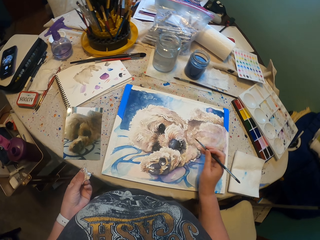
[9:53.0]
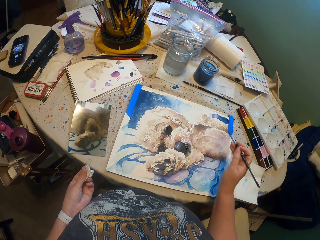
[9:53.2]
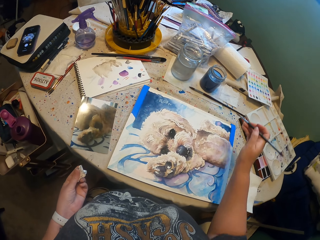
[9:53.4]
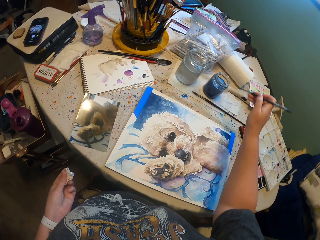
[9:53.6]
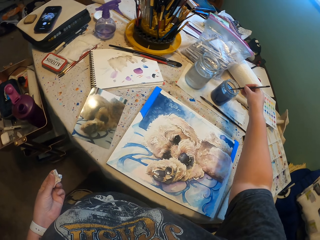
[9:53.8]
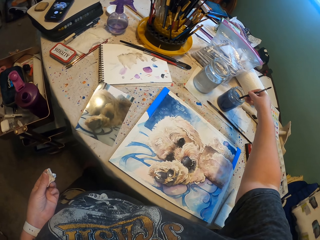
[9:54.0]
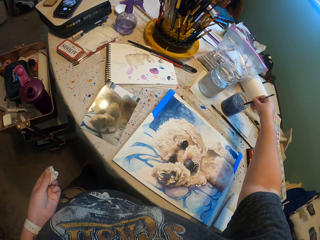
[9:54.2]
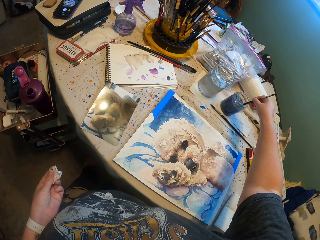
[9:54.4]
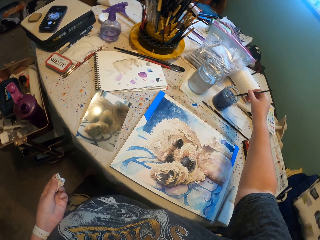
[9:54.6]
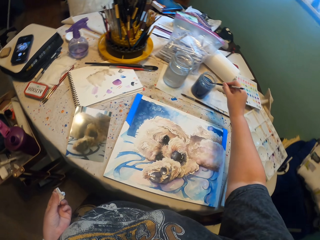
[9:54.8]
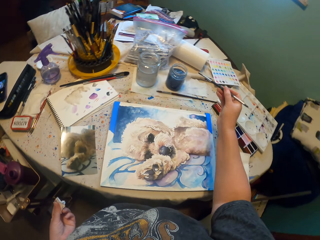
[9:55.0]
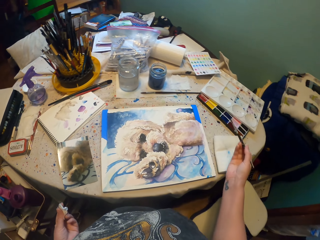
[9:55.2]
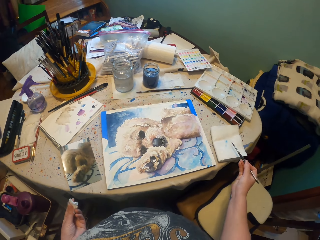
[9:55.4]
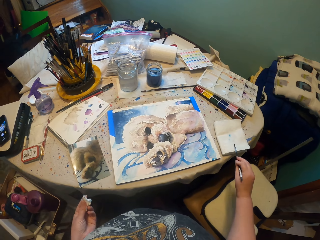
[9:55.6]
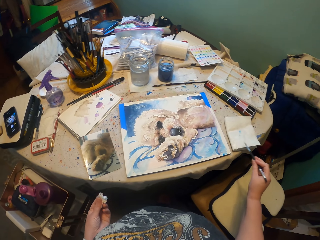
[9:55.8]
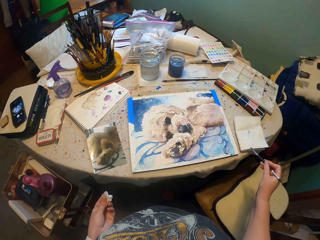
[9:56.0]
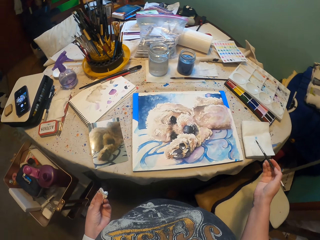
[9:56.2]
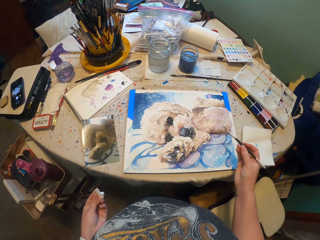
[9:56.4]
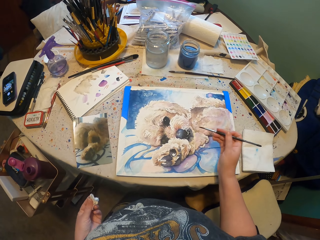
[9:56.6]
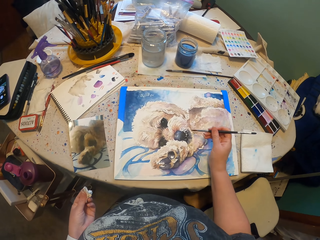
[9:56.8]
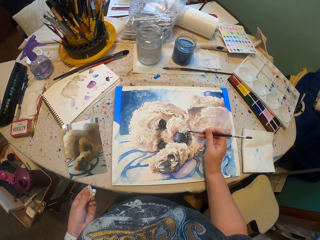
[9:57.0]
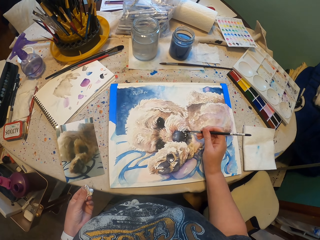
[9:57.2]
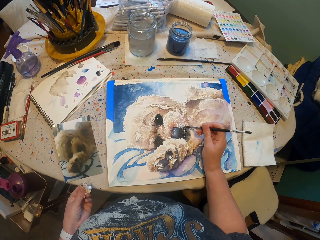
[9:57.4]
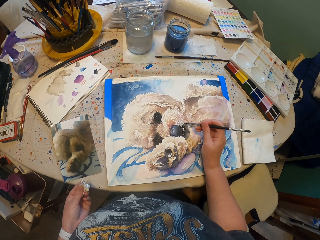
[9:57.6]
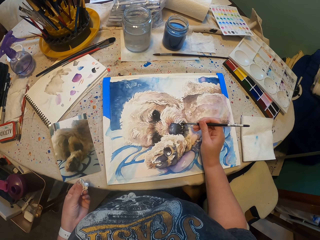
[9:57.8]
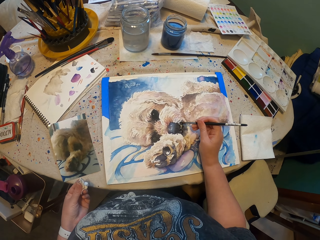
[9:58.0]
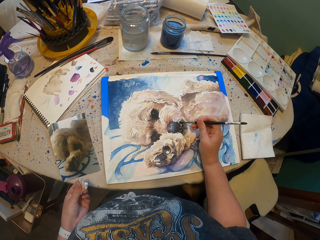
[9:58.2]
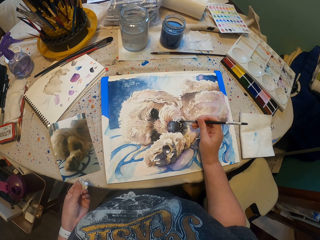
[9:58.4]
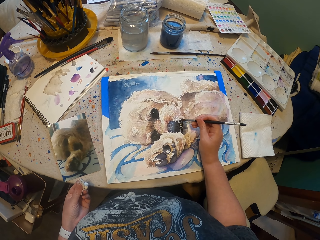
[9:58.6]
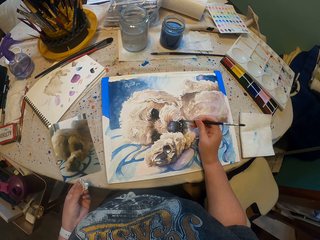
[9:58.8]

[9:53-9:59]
The camera wearer touches the color. They dip a brush in the paint. They wipe paint from the brush on the paper. They paint the dog mouth with the brush.
